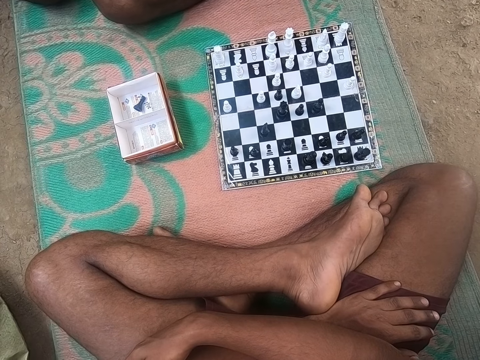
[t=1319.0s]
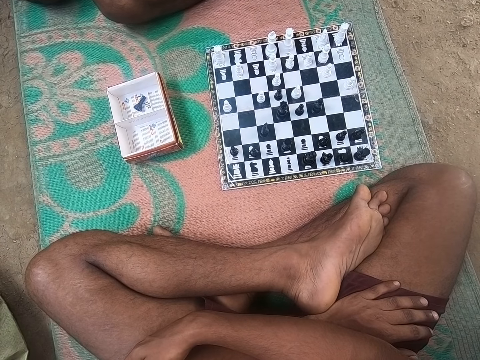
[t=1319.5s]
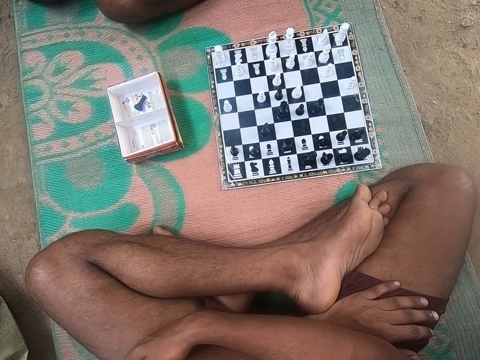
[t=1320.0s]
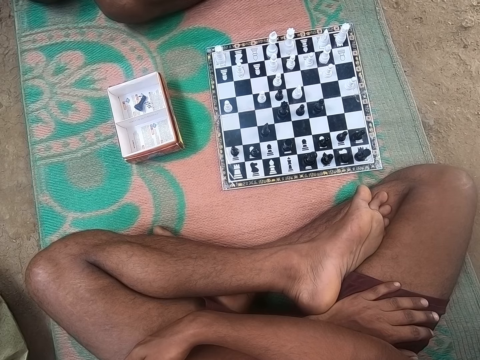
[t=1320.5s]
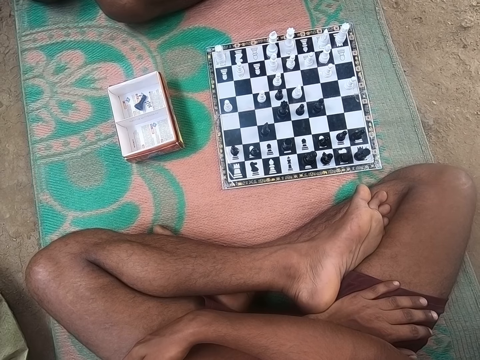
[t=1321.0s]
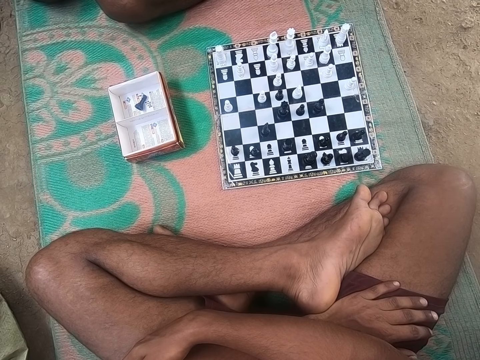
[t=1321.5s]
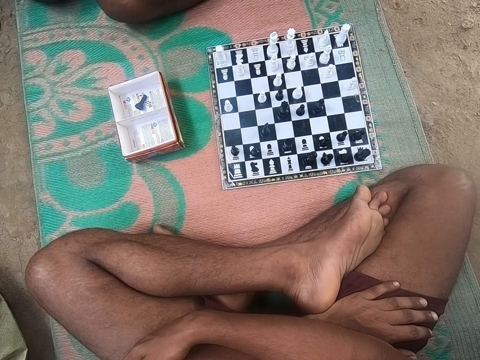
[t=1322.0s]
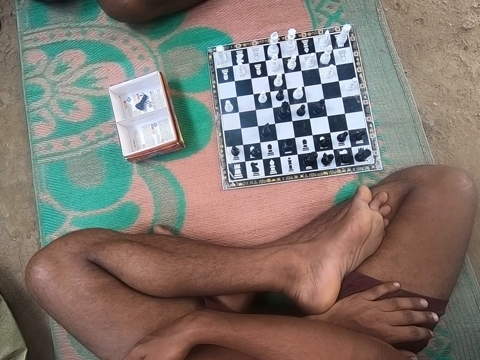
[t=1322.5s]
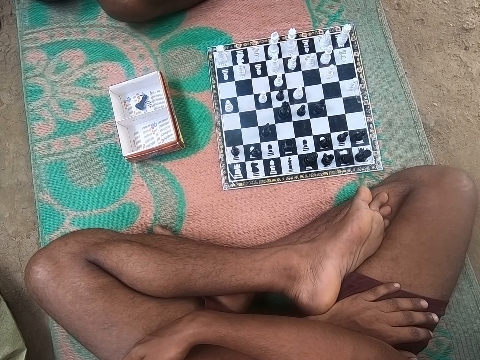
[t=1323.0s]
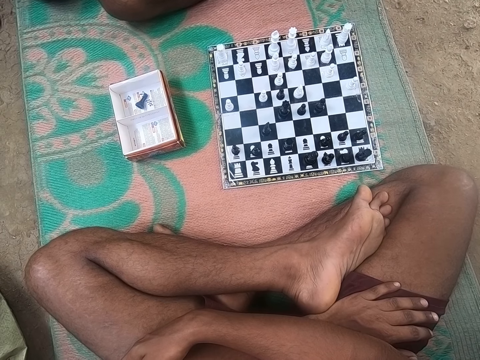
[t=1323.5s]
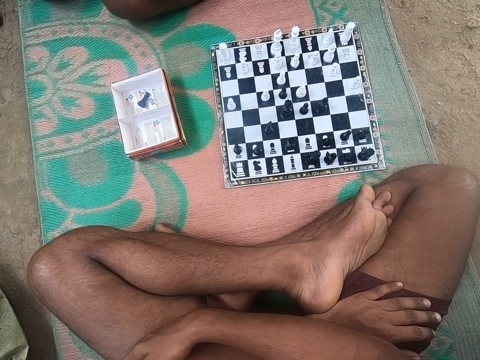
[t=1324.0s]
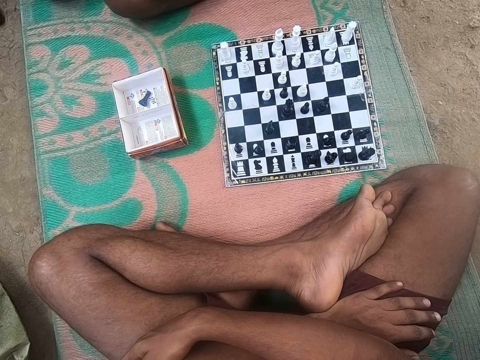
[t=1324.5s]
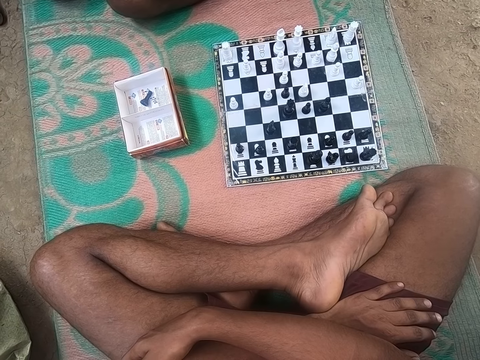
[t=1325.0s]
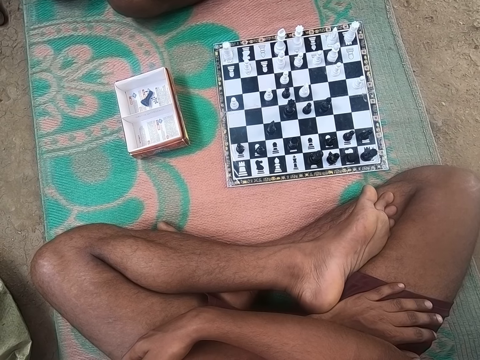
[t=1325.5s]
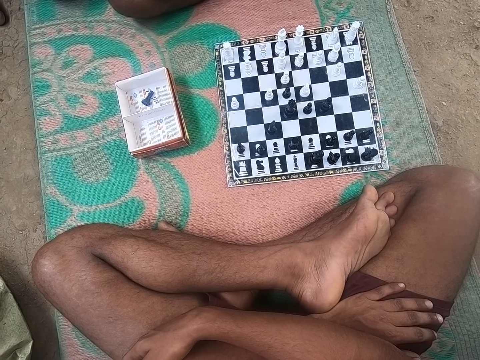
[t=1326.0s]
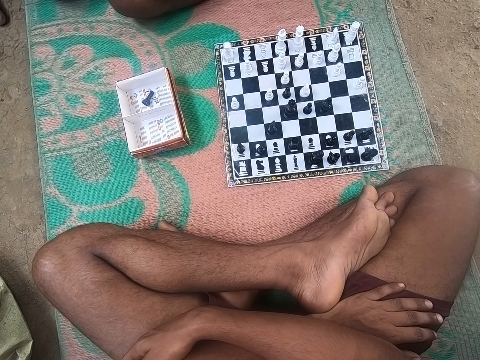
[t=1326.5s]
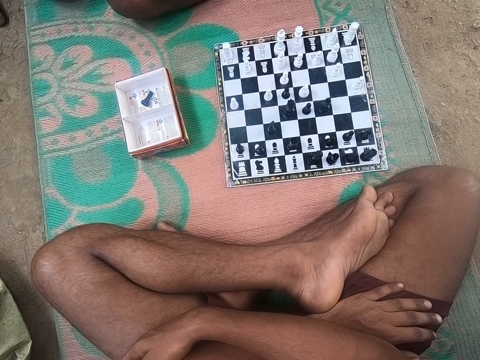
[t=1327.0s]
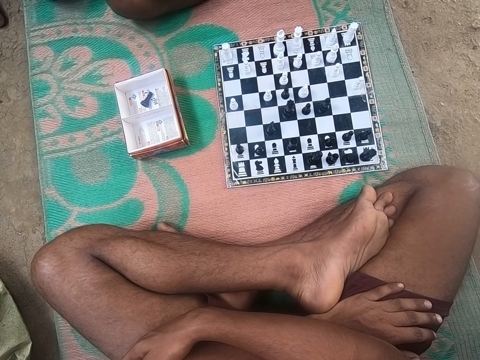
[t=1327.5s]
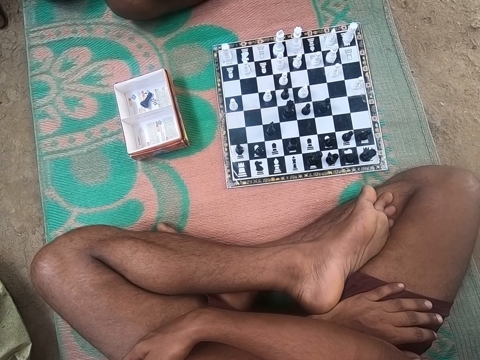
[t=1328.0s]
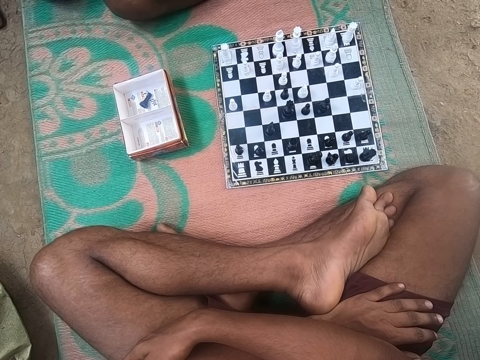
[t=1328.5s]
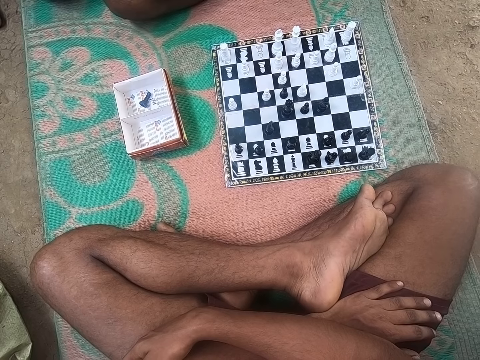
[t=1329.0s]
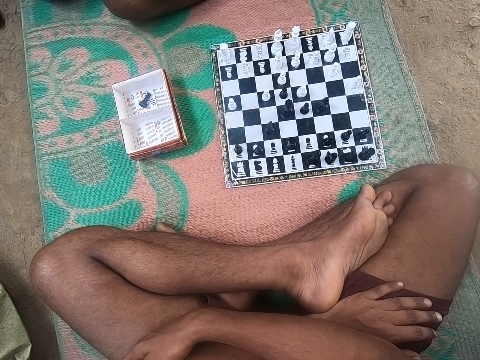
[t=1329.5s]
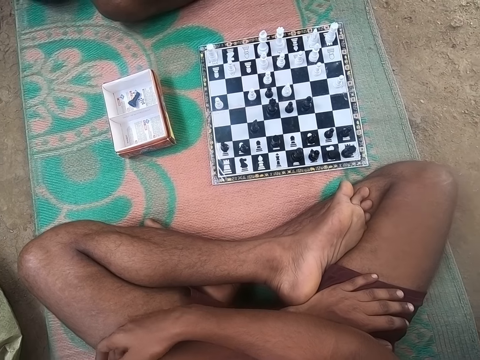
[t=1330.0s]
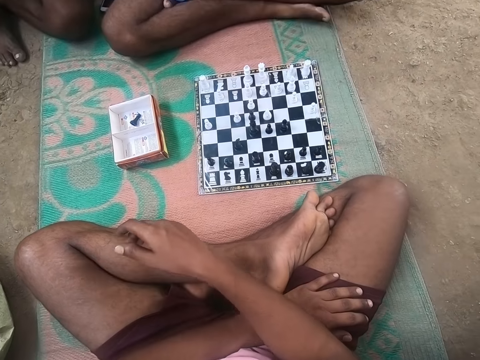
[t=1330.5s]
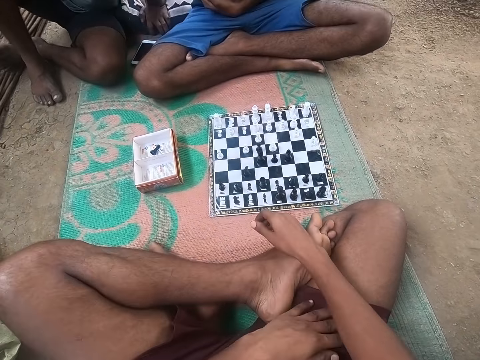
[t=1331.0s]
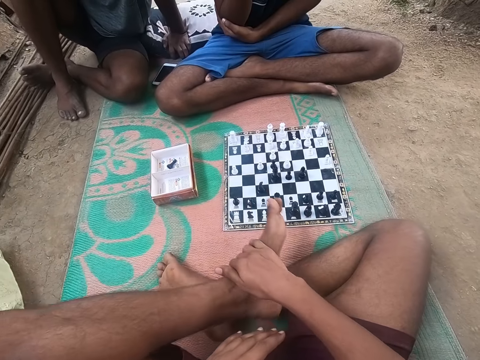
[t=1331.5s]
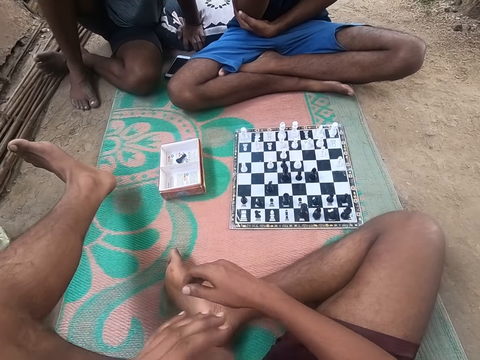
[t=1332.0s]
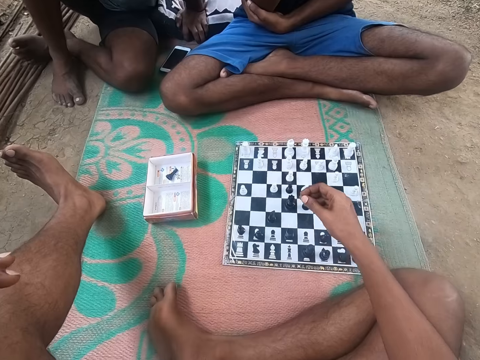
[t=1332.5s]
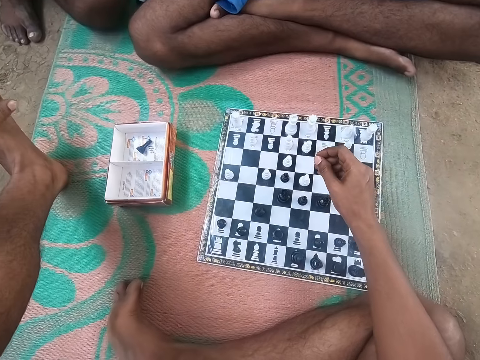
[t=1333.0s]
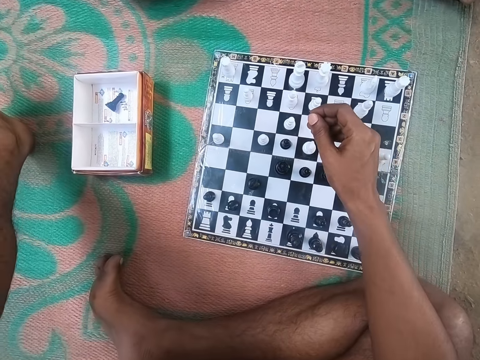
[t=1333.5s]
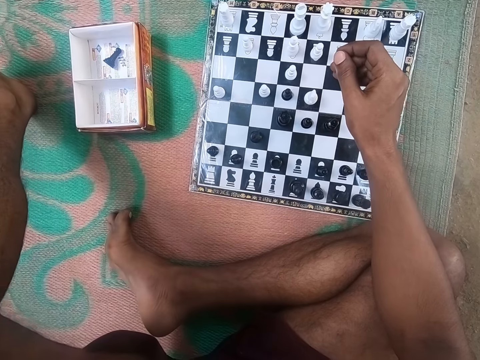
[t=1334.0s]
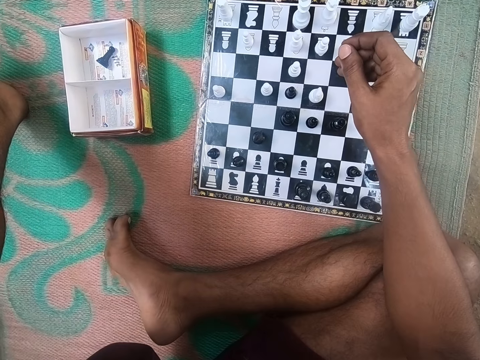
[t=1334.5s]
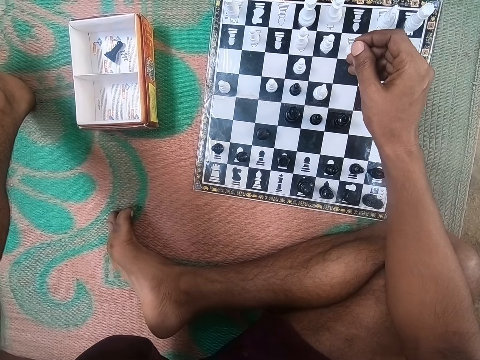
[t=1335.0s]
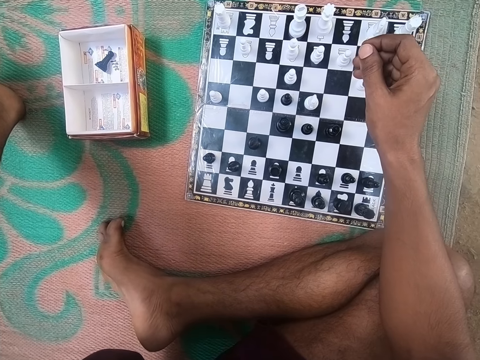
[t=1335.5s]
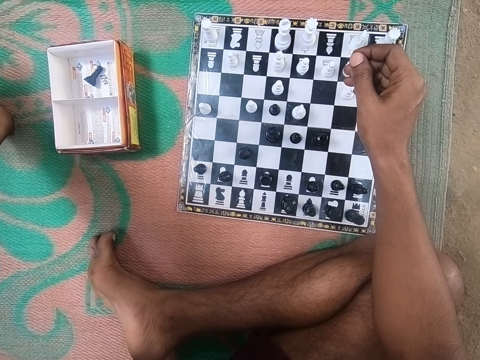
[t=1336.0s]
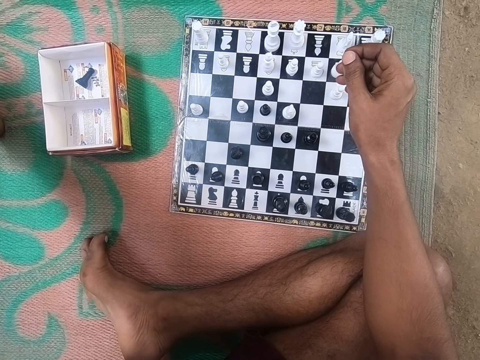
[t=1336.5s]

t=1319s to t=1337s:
The camera wearer moves his hand. He moves his leg. He looks around the chess board.

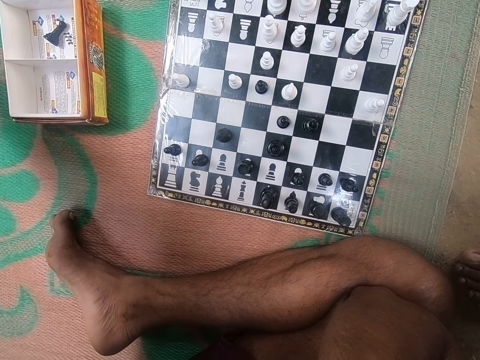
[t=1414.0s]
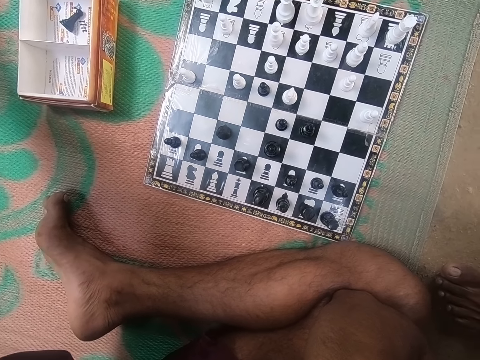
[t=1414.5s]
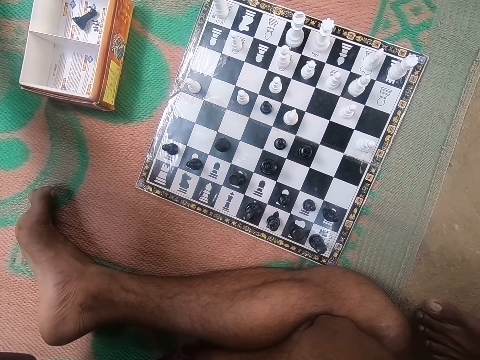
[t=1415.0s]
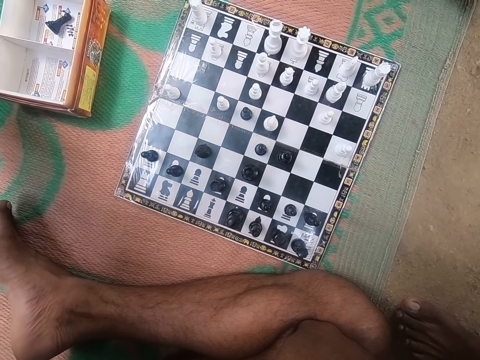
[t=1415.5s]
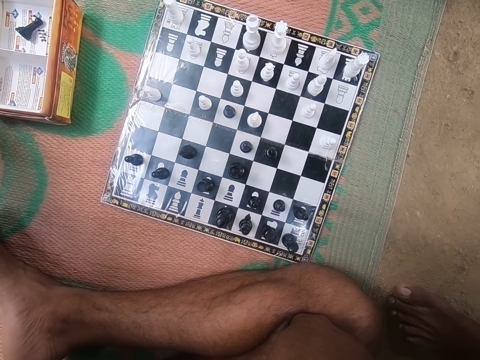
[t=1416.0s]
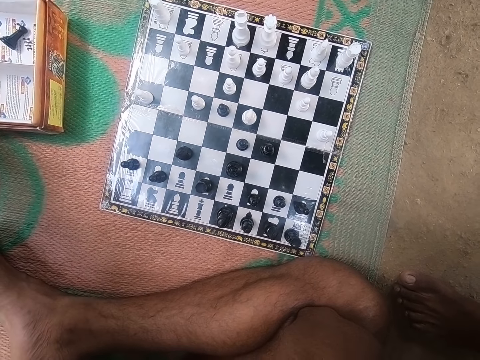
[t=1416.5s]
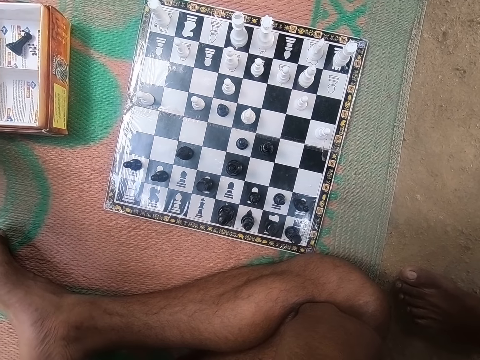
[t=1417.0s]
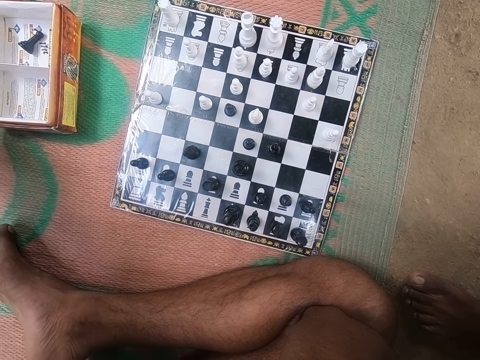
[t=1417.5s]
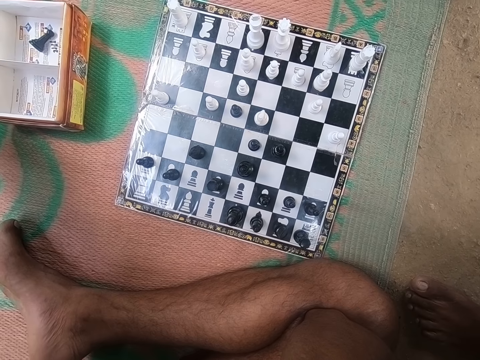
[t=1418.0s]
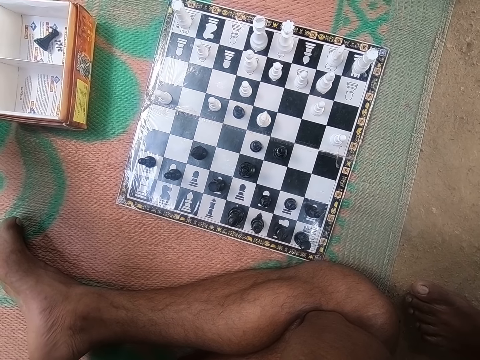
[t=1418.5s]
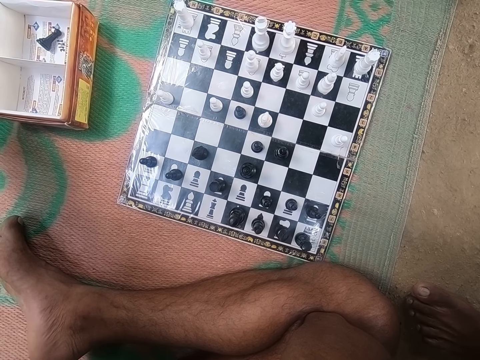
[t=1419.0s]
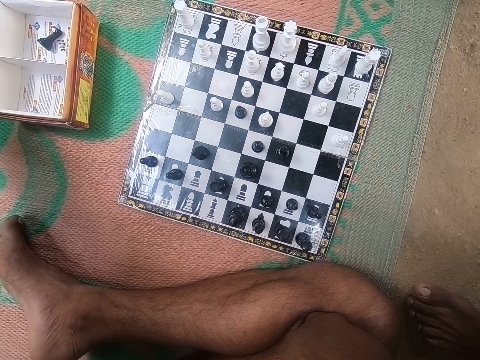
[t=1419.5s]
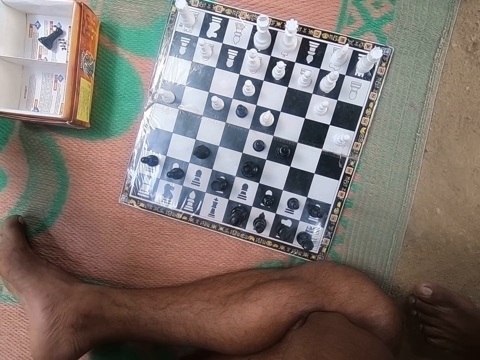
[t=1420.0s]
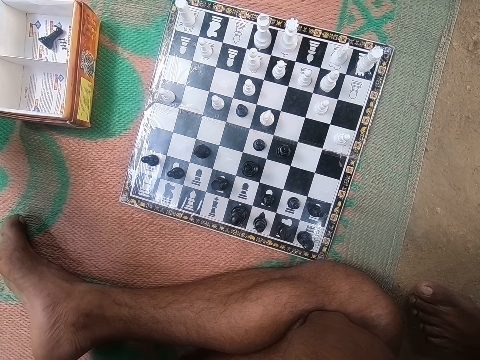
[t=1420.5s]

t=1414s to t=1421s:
The camera wearer moves his leg.

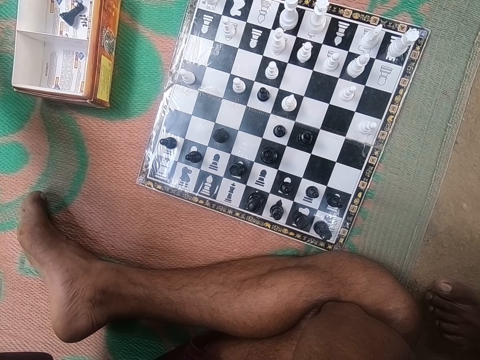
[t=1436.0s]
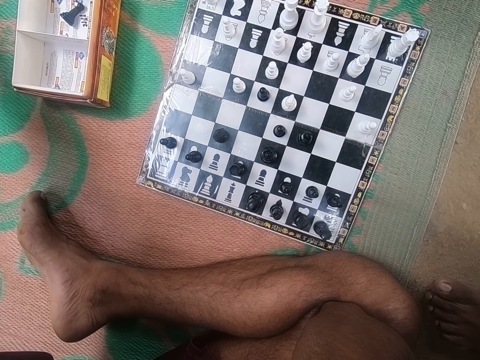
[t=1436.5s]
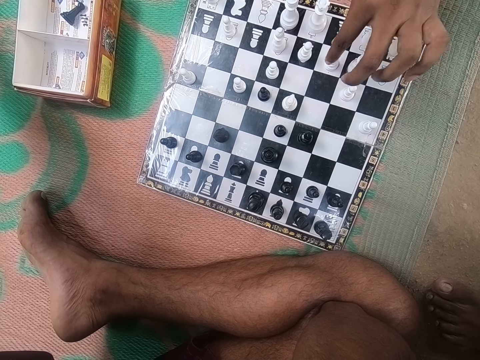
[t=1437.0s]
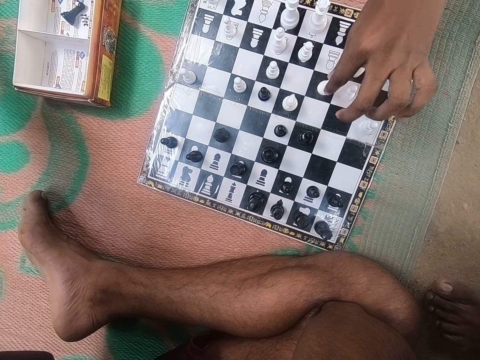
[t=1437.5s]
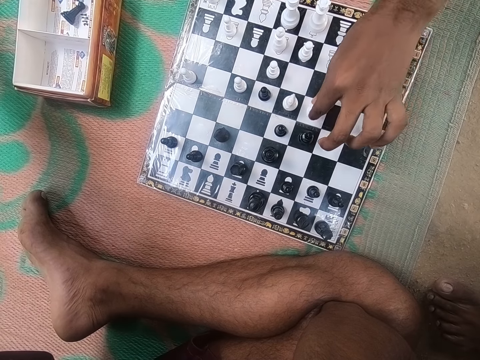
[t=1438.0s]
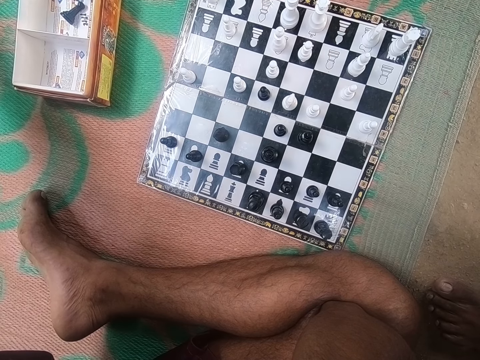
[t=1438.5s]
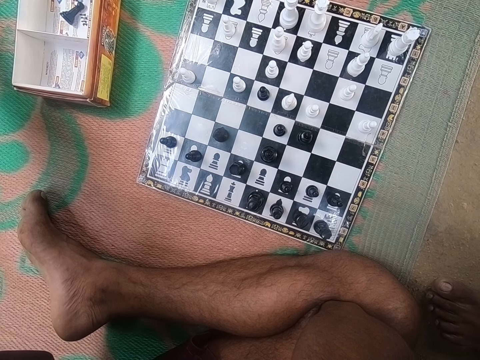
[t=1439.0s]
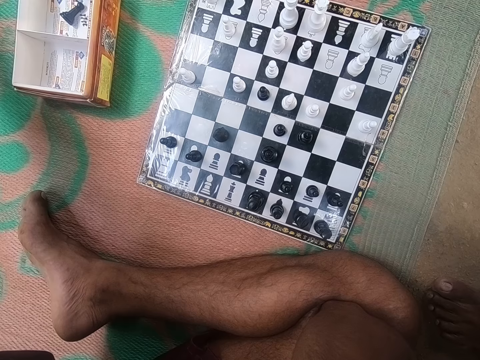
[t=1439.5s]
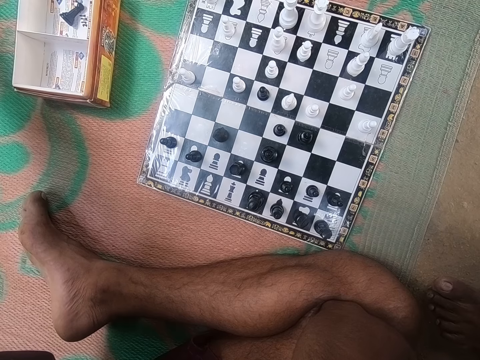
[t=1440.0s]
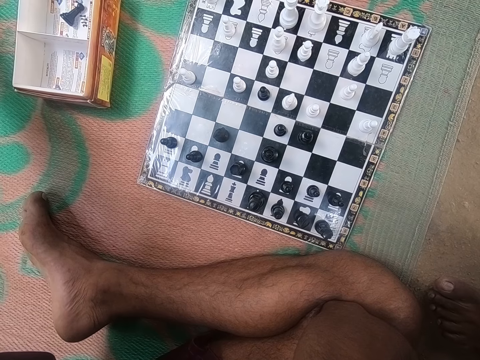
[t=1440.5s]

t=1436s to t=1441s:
A man plays a chess game. The camera wearer looks around the chess board.
